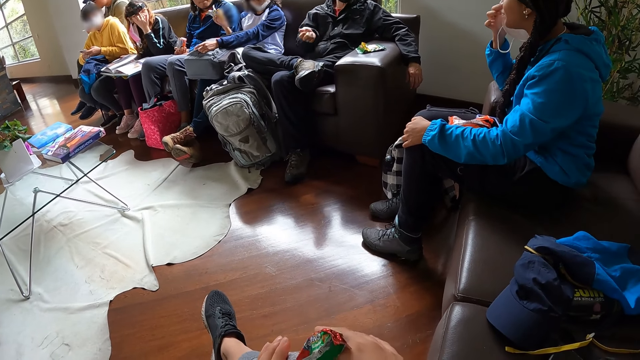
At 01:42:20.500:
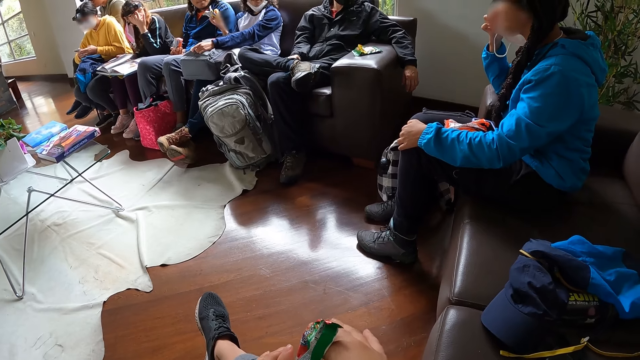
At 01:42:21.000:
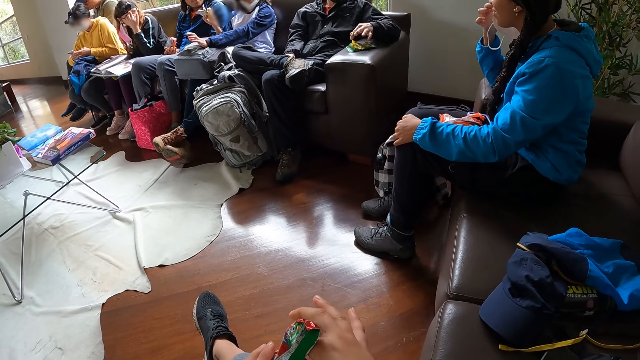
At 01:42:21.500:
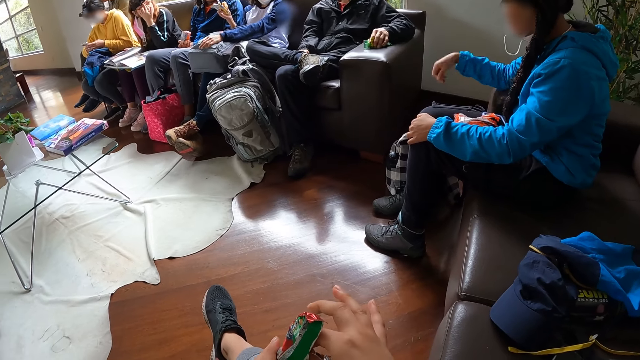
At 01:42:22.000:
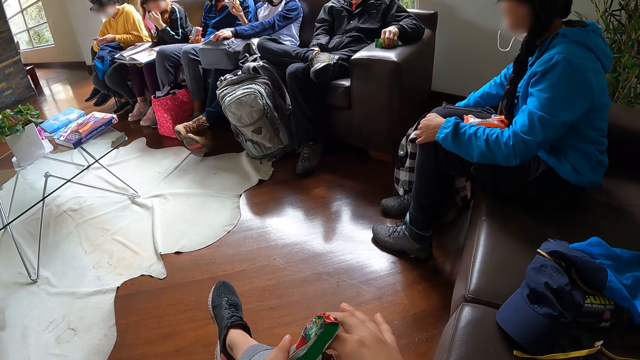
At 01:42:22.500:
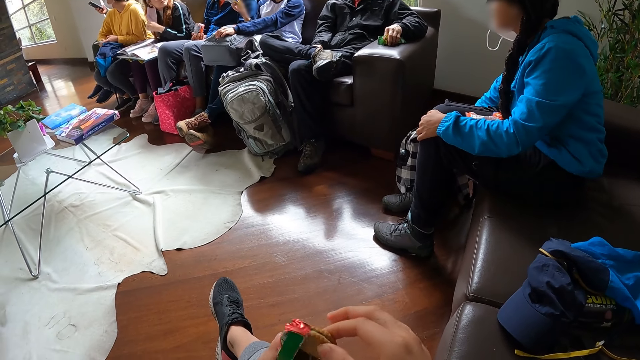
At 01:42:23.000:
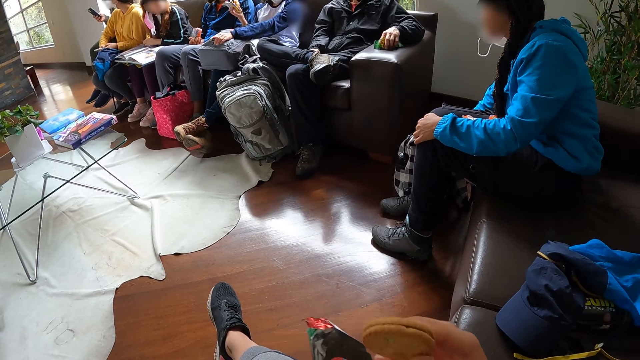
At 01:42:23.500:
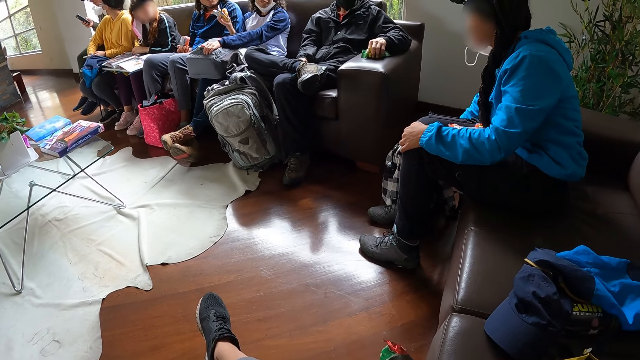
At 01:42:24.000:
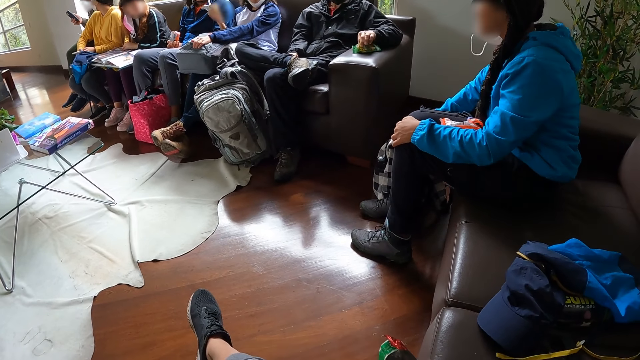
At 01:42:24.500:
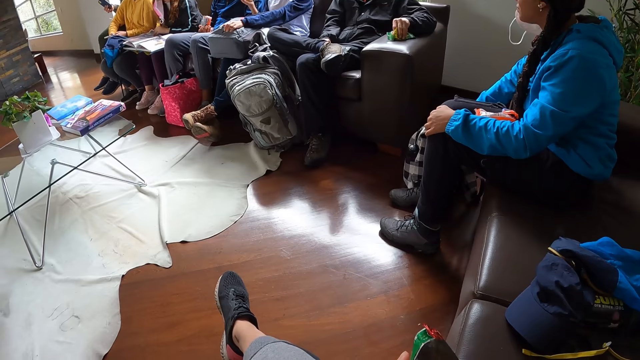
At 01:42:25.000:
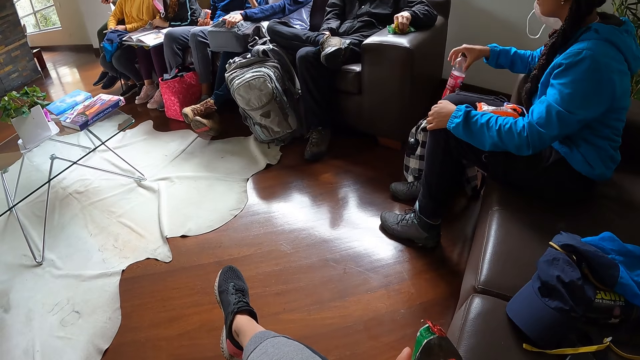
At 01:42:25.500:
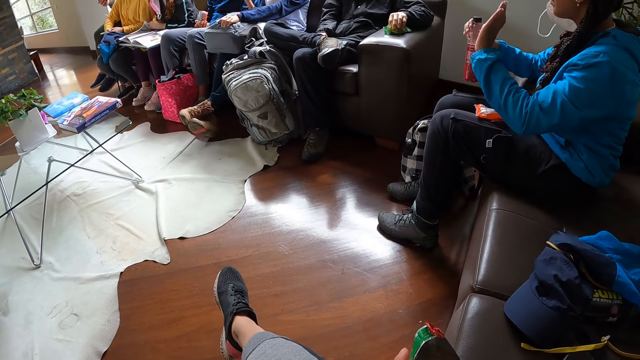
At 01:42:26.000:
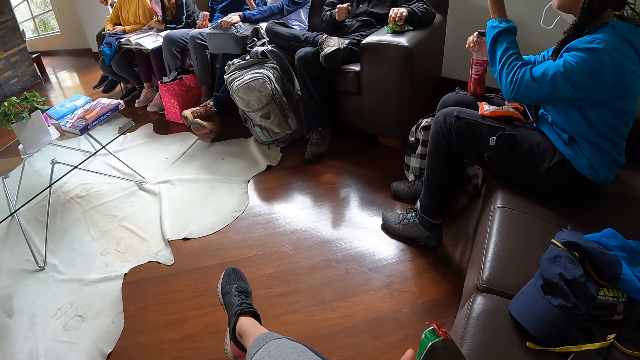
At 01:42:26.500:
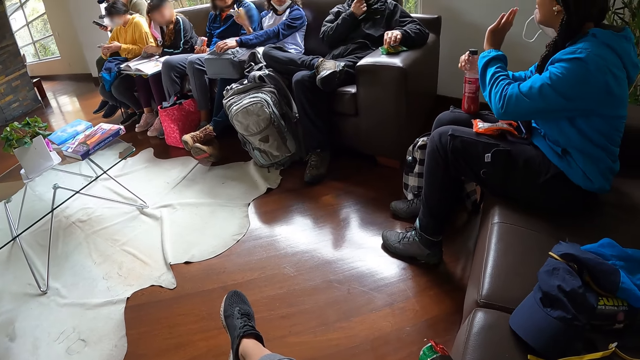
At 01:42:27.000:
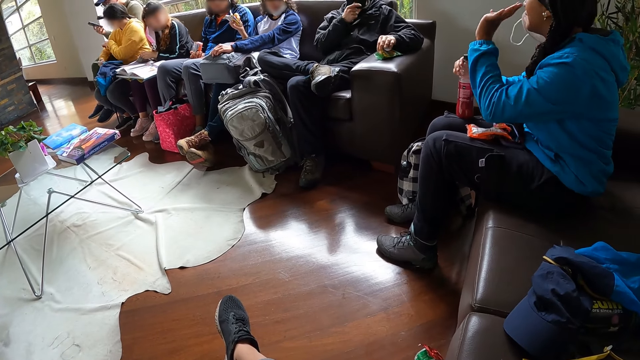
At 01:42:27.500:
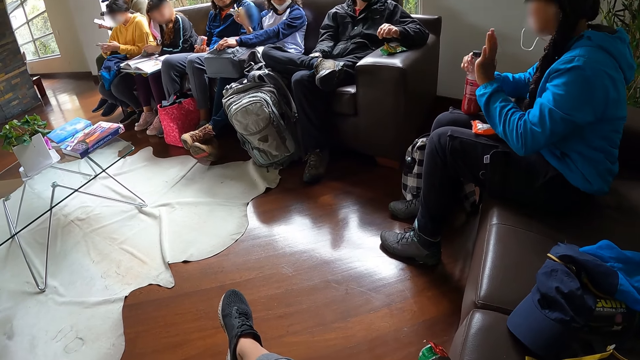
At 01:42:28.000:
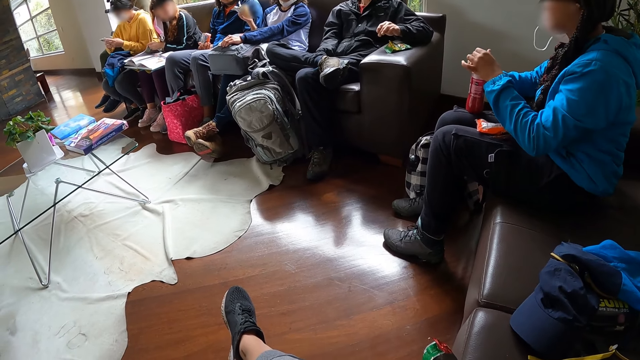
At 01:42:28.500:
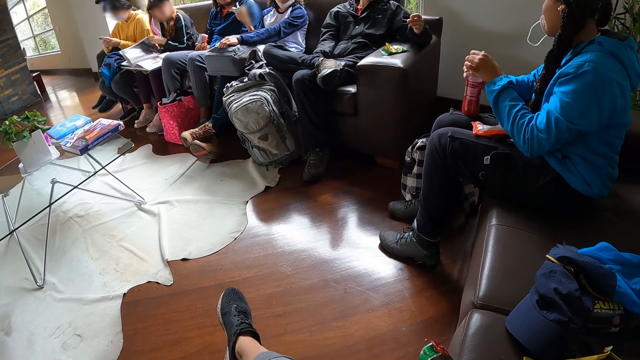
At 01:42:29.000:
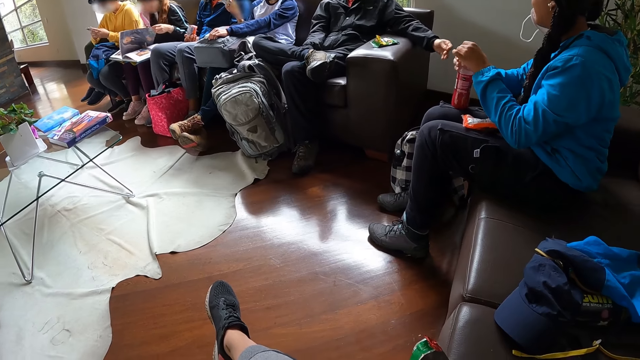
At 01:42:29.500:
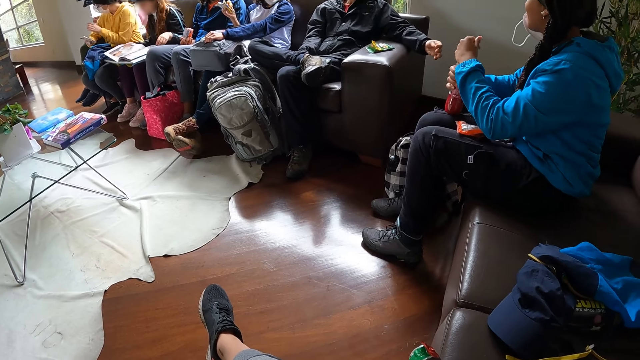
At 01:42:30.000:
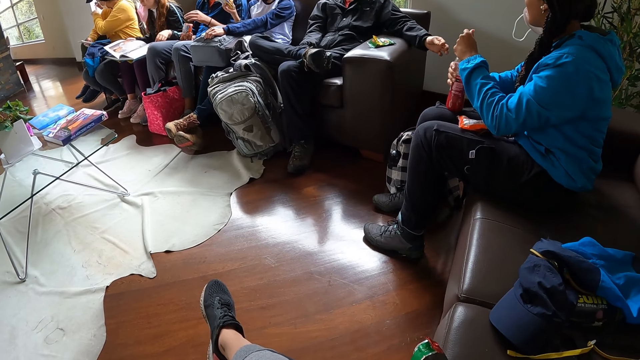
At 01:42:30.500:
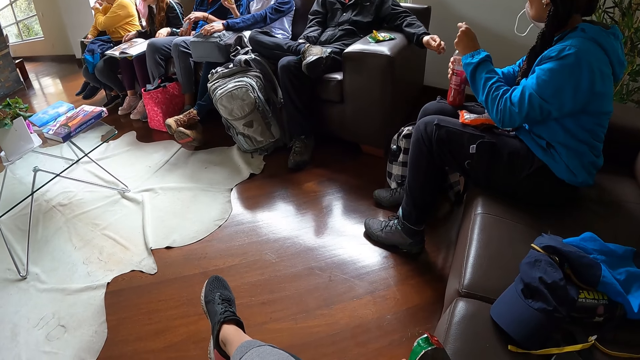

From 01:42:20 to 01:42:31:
The camera wearer removes a biscuit from the biscuit pack in her left hand with her right hand. A woman interacts with a man. Another woman picks up a bottle of juice from the bag on the floor with her right hand. The first woman operates the phone in her right hand with both hands. The other woman opens the bottle of juice in her right hand with her left hand. A third woman turns a page of the book with her left hand.

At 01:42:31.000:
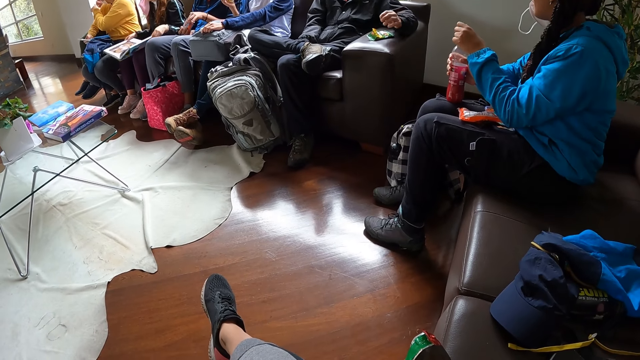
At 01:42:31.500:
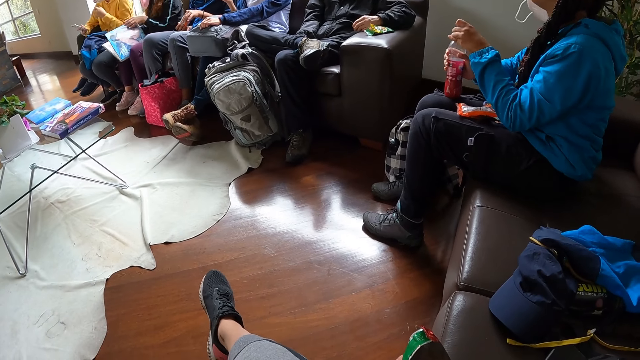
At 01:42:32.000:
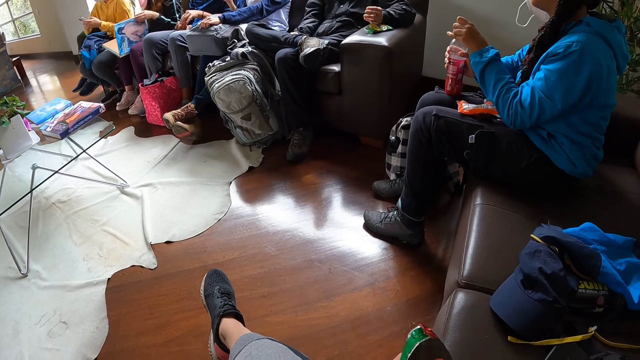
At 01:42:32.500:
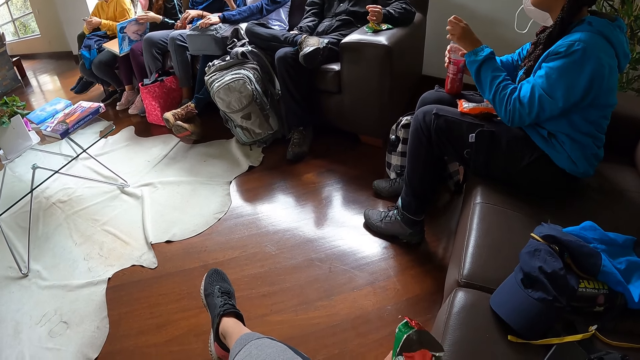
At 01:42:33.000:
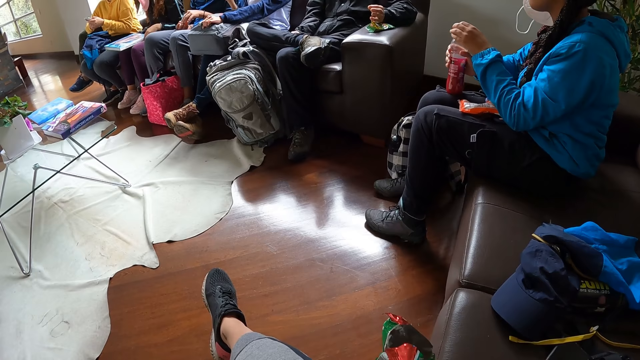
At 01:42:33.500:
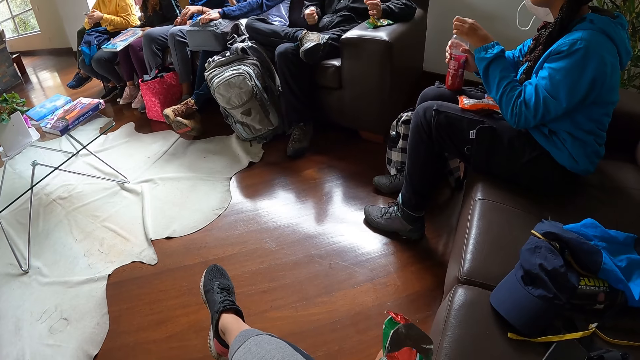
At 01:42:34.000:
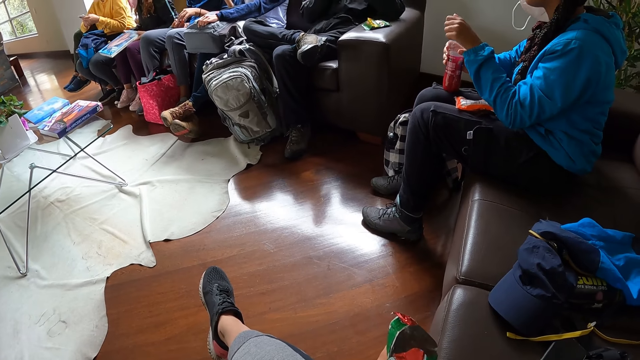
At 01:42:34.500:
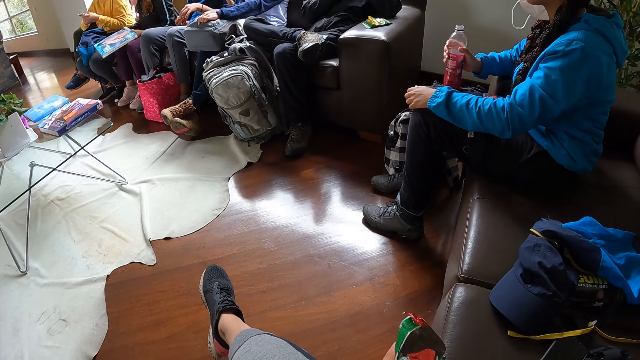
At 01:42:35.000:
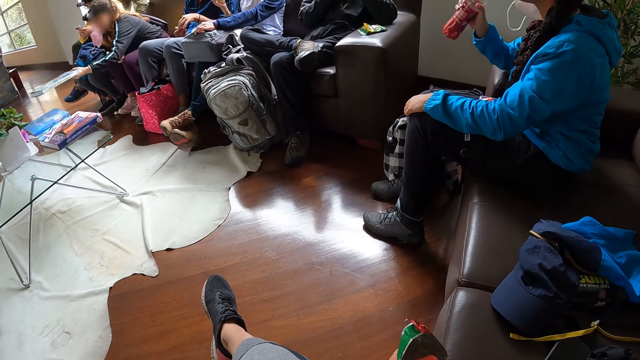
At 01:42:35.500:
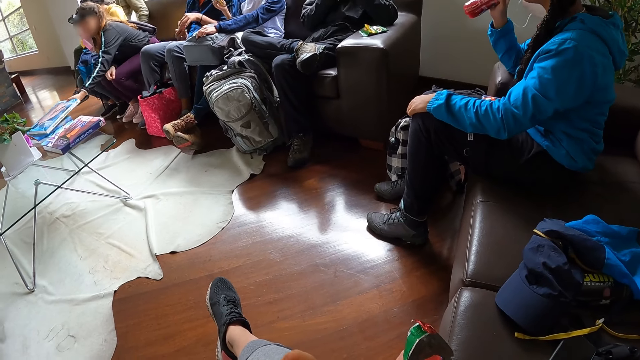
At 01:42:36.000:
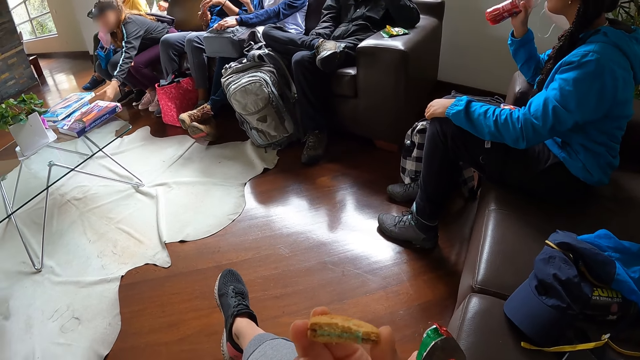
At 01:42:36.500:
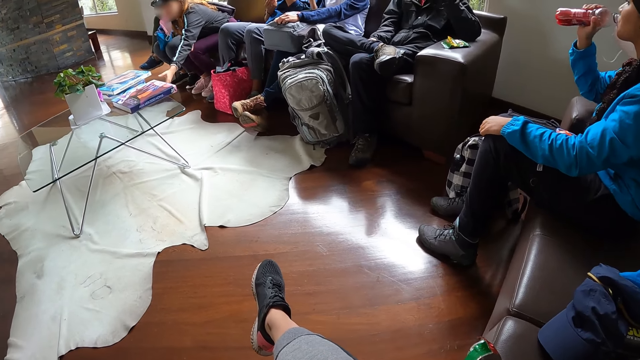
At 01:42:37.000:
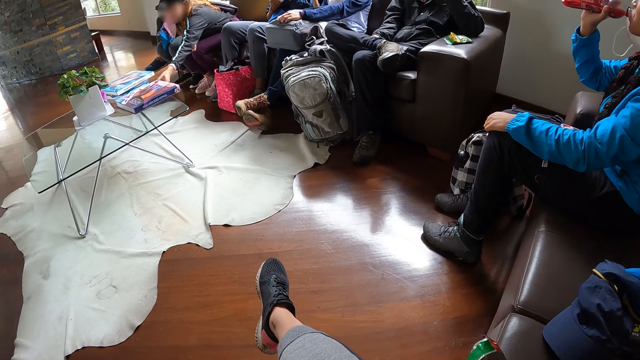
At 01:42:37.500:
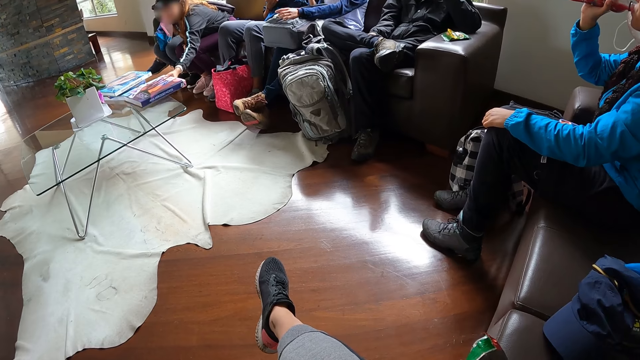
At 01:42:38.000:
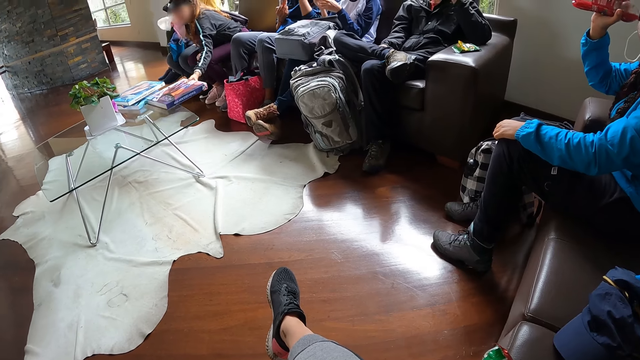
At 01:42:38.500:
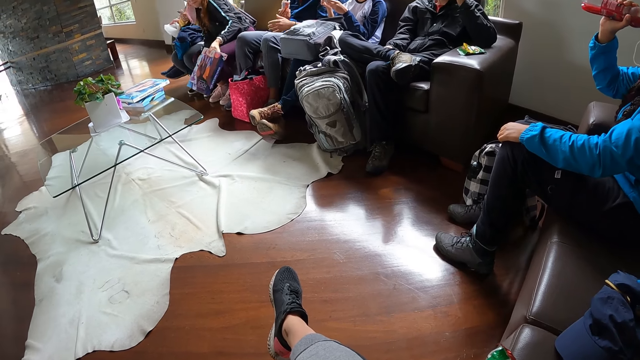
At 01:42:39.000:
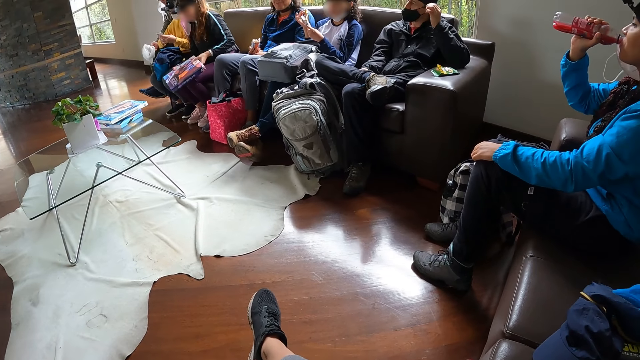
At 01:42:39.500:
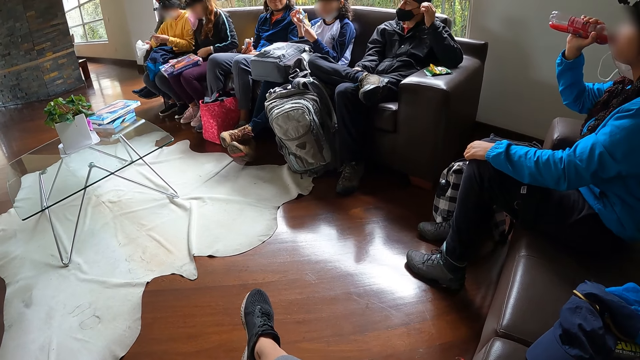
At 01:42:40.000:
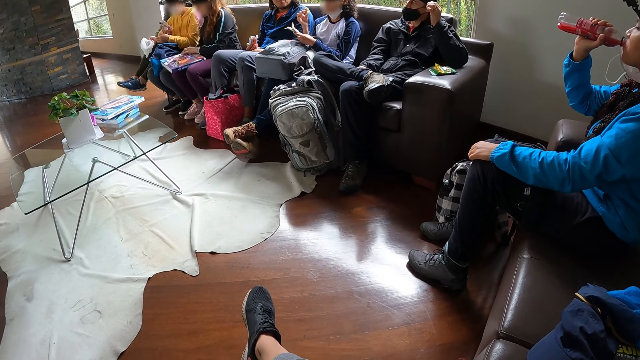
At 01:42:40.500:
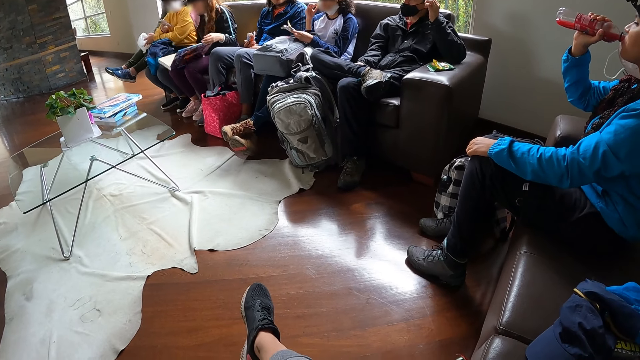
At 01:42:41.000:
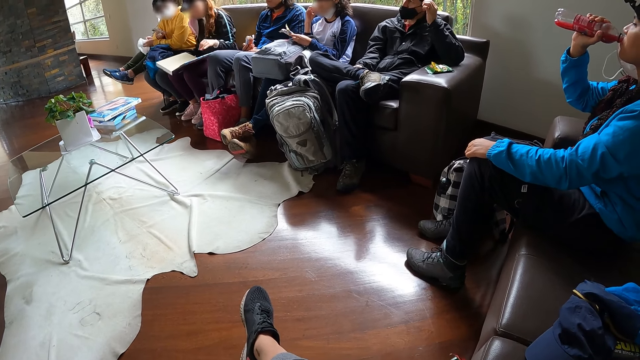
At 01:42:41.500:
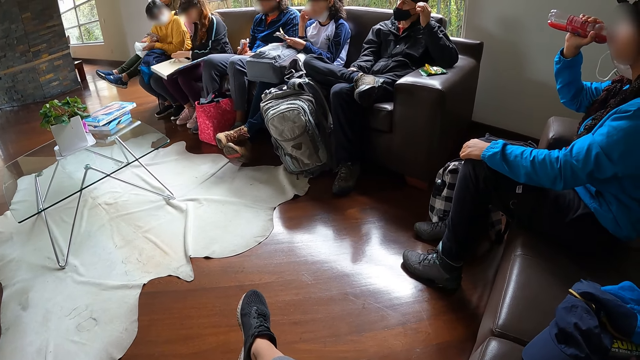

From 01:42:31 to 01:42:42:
A woman closes the book with both hands. A man removes a snack from the snack pack in his right hand with his left hand. Another woman opens the bottle top lid. The first woman drops the book on some books on a table with her left hand. The other woman drinks from the bottle of juice with her right hand. Another man picks up the nylon on the chair with his left hand. The camera wearer holds the biscuit in her right hand. The first man eats the snack in his left hand. The first woman picks up a book on the table with her left hand. The other man passes the nylon to a third woman with his right hand. A girl holds a toast in her right hand. The first woman opens some pages of the book in her right hand with her left hand. The third woman collects the nylon from the other man with her left hand. The girl eats the toast in her right hand.
